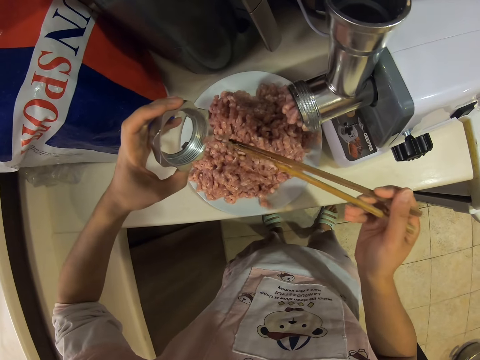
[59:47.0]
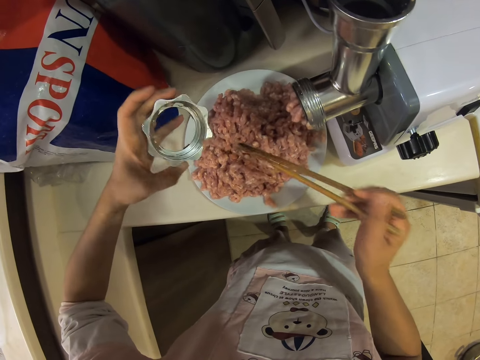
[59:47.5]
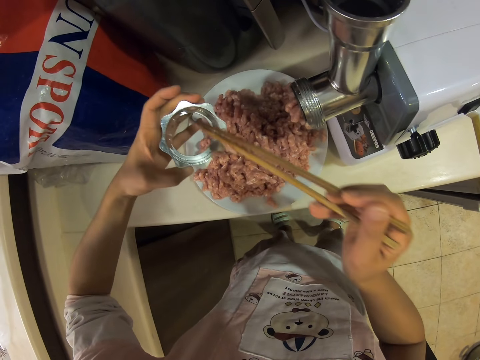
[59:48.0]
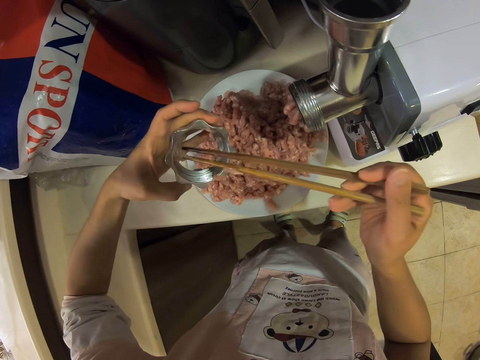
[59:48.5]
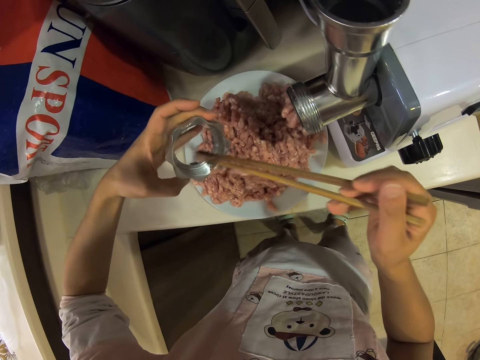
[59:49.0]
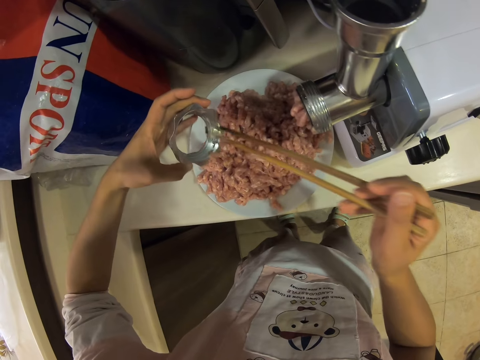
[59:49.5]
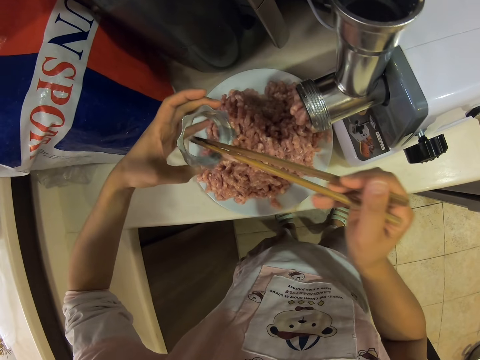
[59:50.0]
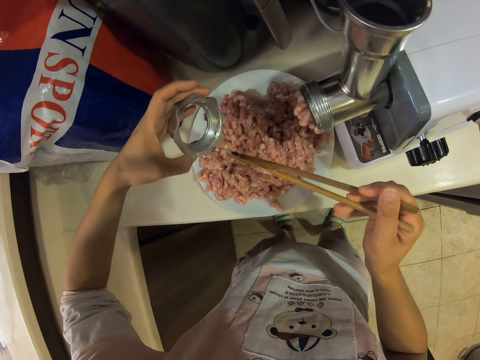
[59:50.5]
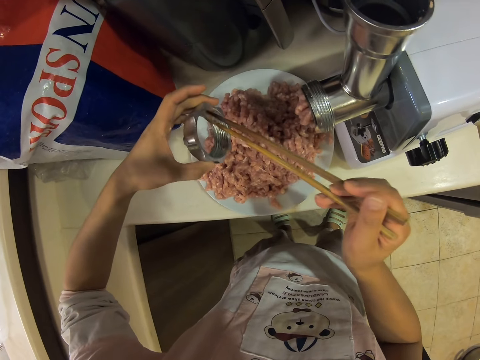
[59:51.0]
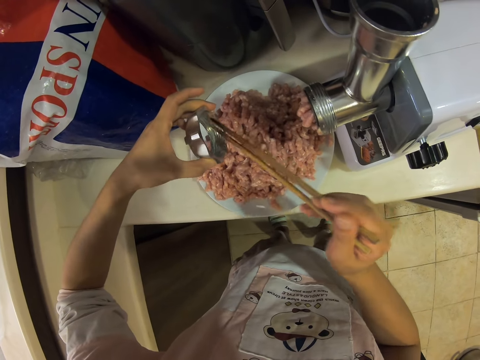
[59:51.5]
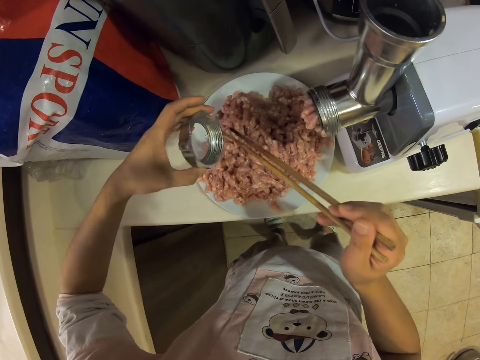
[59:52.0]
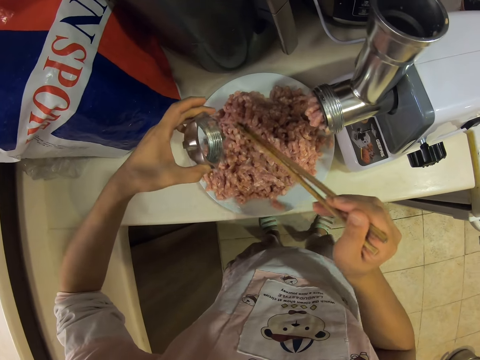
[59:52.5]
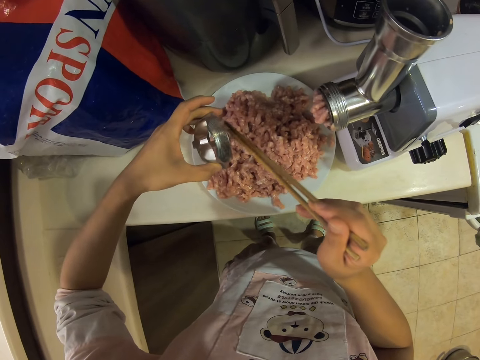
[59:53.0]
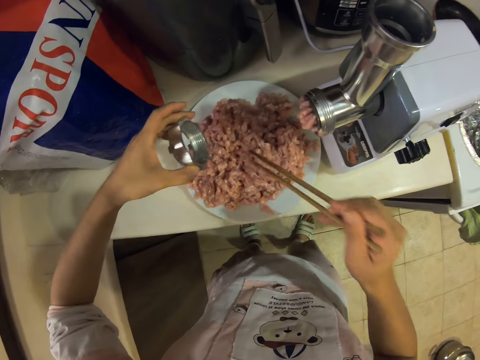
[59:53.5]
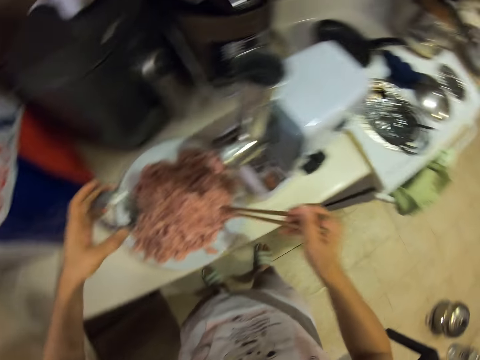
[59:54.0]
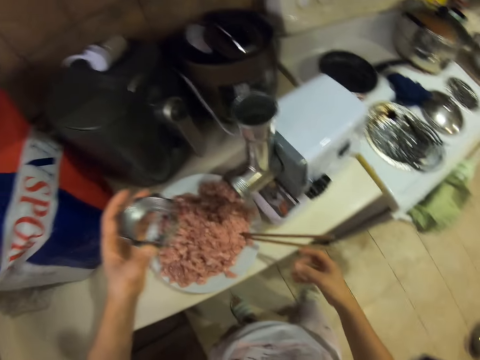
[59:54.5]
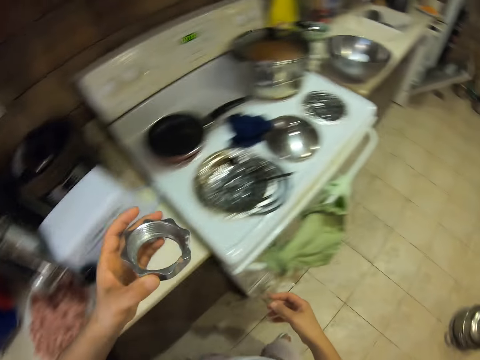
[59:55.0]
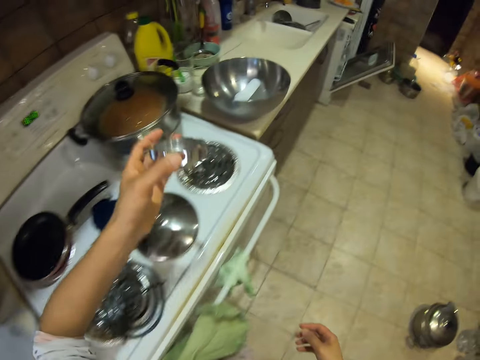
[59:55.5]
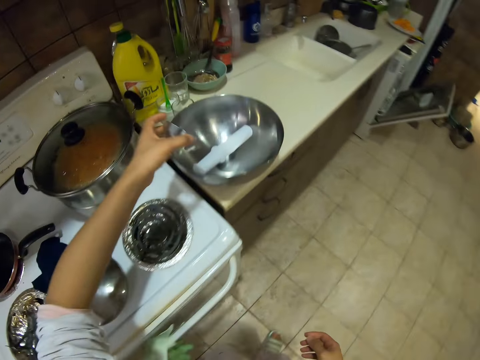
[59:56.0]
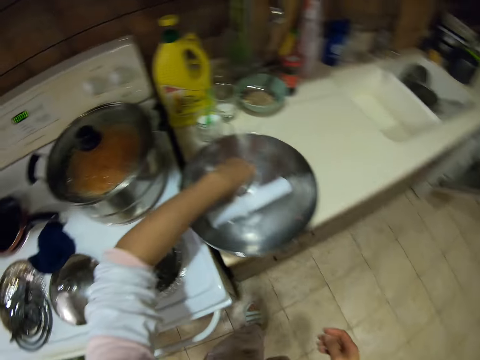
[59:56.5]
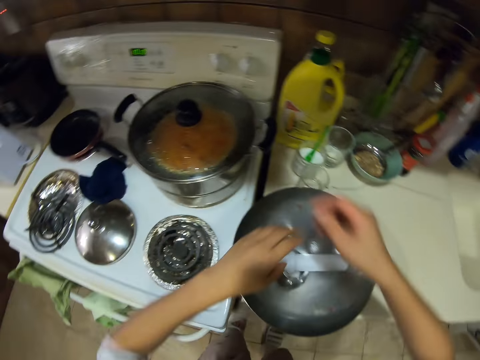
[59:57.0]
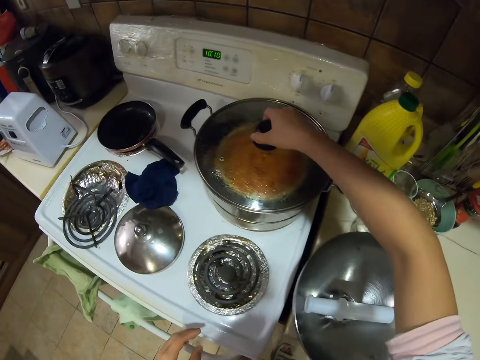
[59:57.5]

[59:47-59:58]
The camera wearer cleans the grinding plate. They put the skewers on the plate. They place the grinding plate in a bowl. They put the fixing ring in the bowl. They open the rice cooker lid.

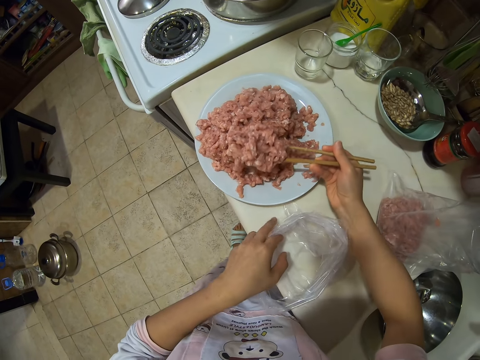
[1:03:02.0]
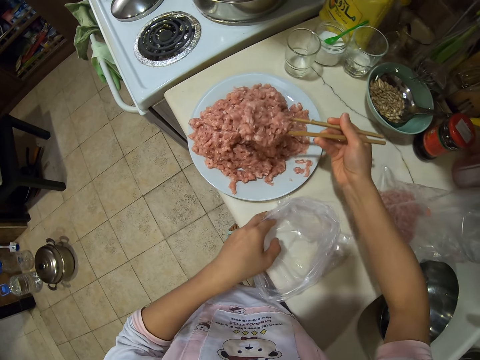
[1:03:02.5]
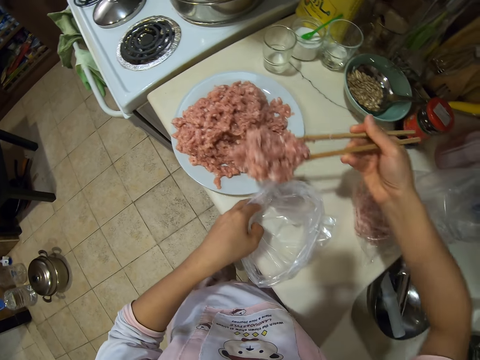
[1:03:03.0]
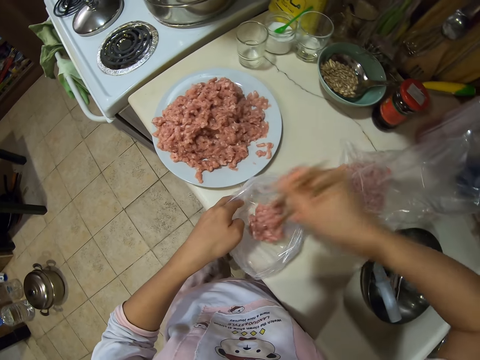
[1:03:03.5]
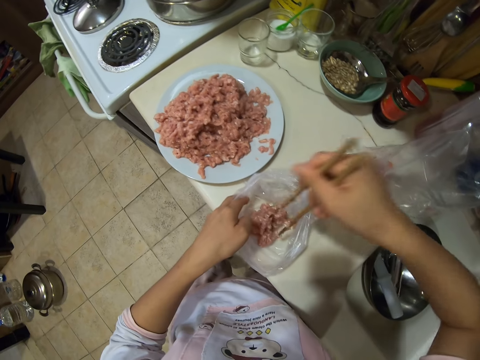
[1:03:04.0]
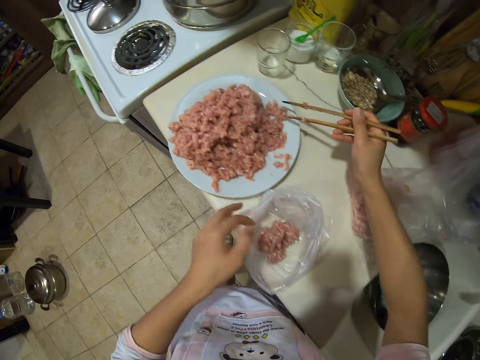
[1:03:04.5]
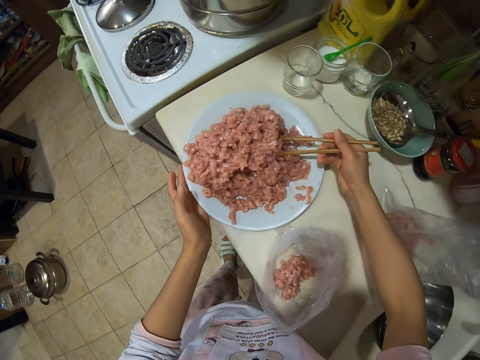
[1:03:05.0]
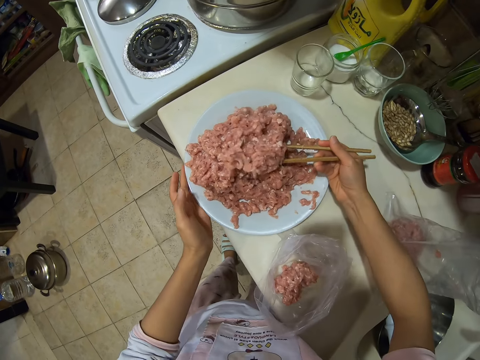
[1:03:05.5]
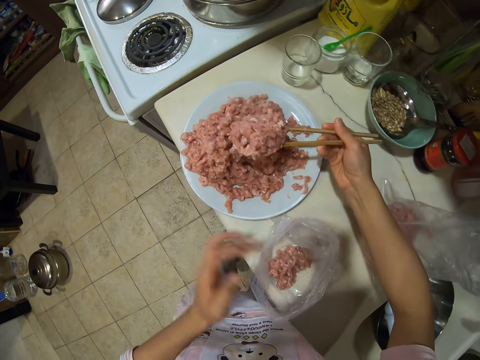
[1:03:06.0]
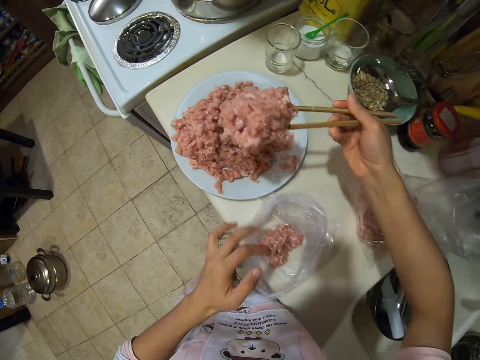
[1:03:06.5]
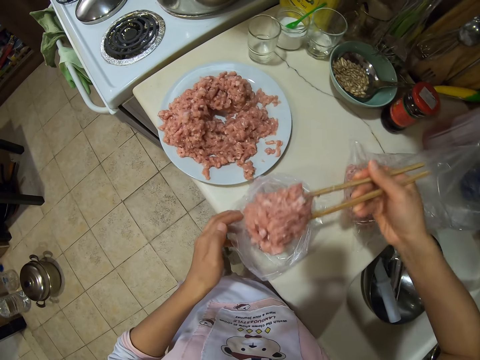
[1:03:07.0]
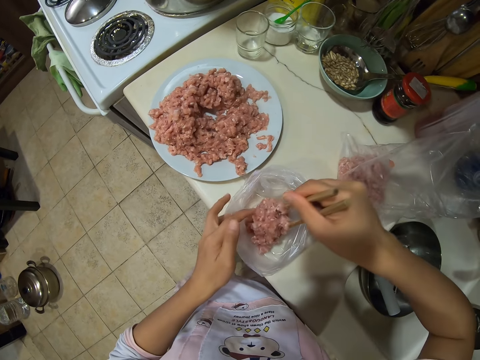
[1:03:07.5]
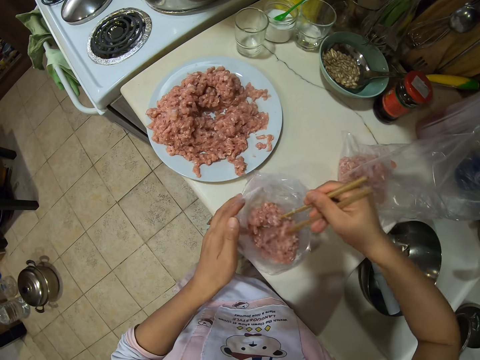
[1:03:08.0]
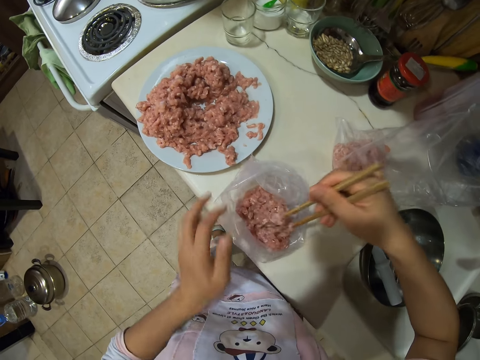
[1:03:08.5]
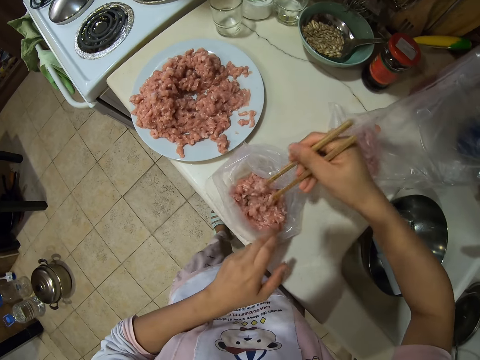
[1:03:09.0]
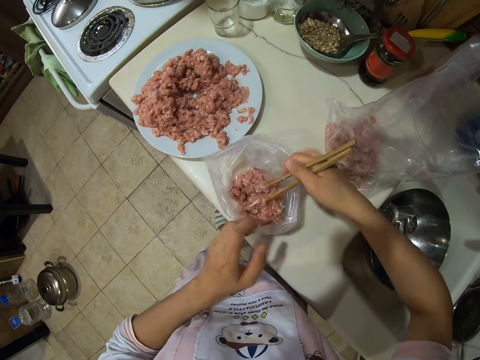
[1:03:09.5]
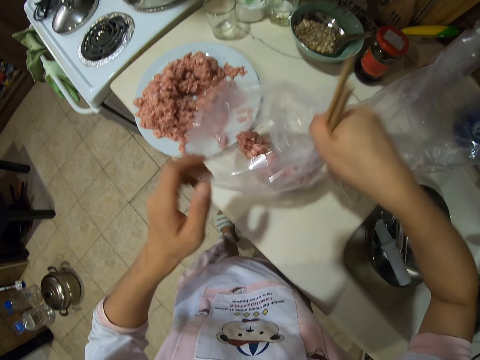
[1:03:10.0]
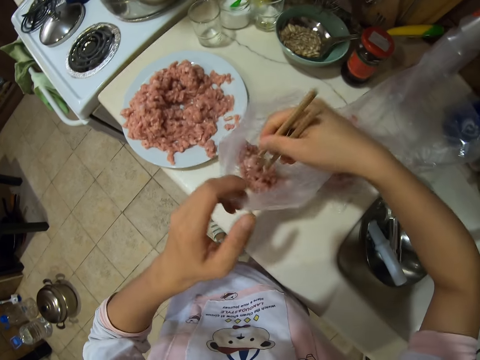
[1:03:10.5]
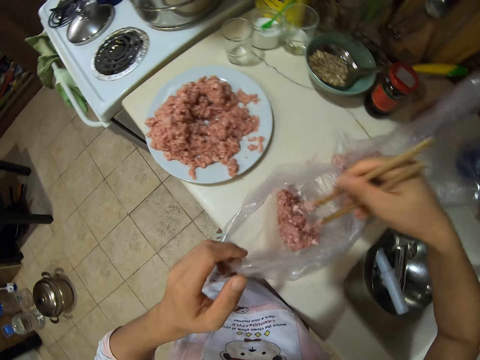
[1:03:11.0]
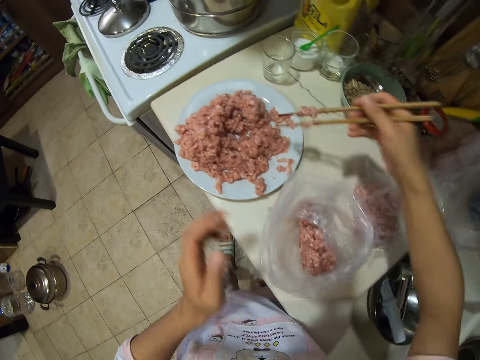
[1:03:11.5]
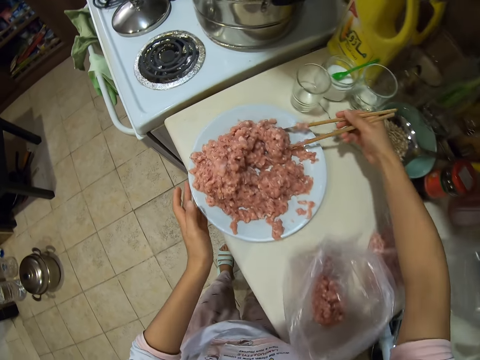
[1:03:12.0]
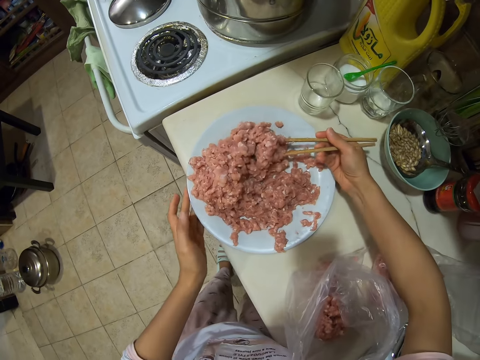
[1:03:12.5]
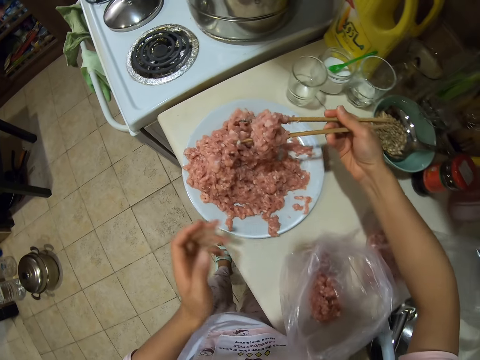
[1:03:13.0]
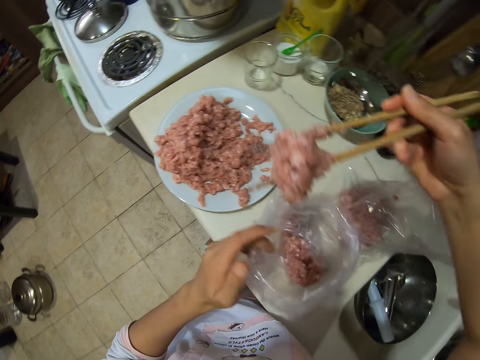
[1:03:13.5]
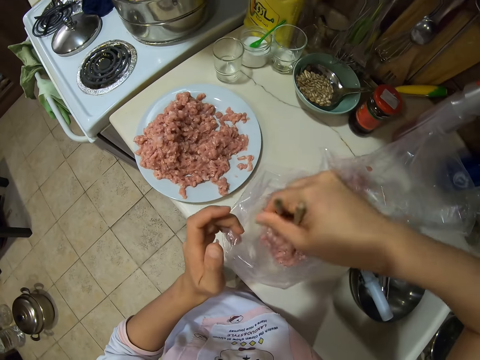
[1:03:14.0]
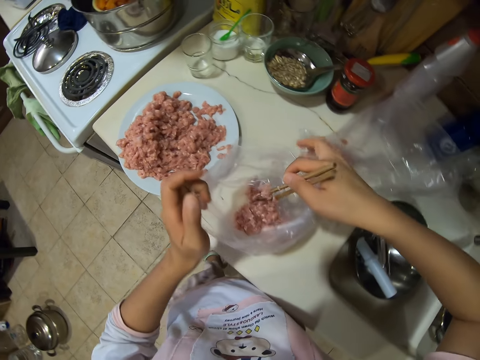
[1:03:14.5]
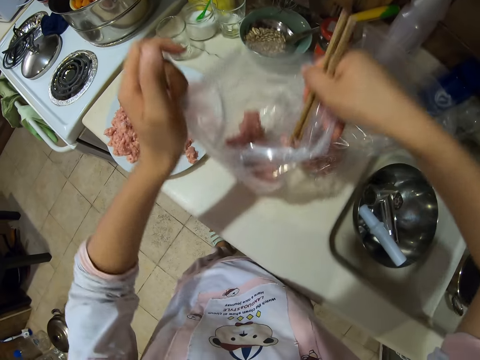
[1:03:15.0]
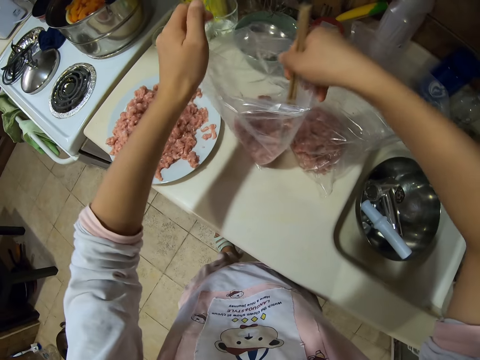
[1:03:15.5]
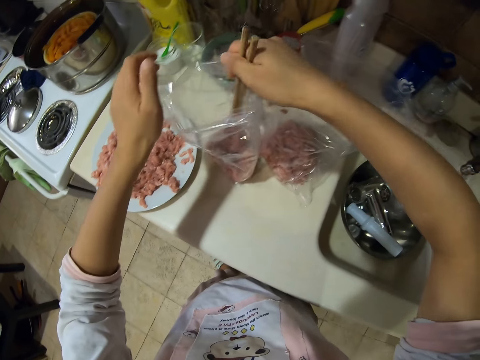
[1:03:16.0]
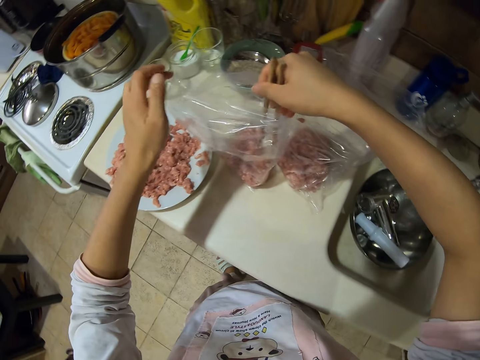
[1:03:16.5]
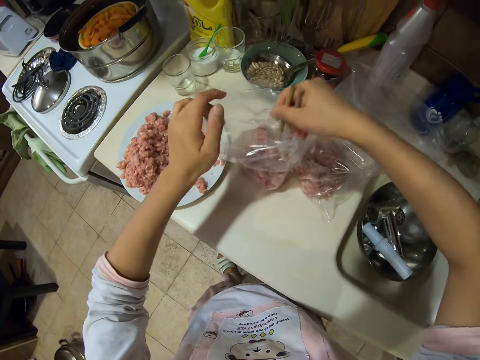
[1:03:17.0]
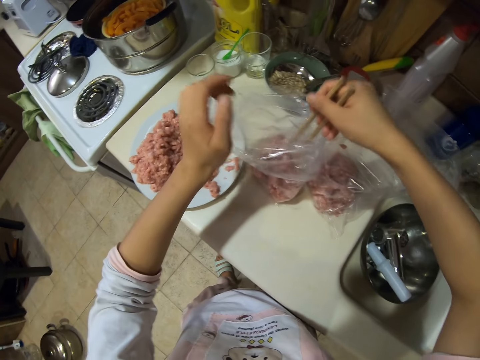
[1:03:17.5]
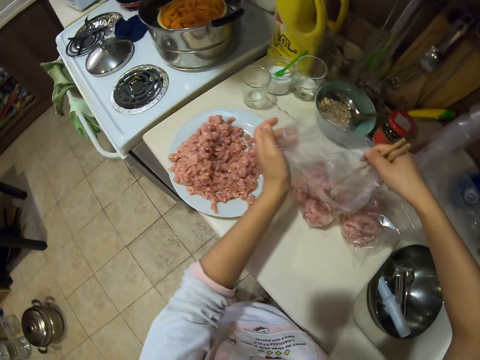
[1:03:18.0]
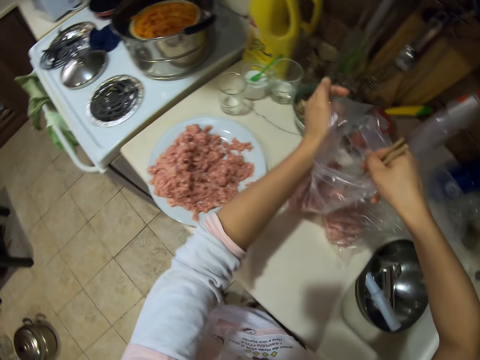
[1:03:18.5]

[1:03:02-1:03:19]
The camera wearer puts ground meat in the plastic bag. They pick the ground meat with skewers and put the ground meat in the plastic bag. They pick the ground meat with the skewers. They put the meat in nylon paper and stretch the nylon paper.
